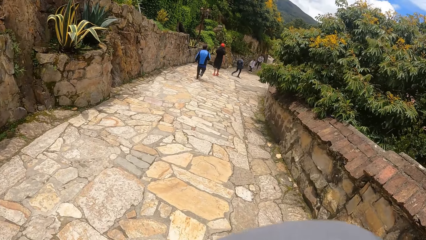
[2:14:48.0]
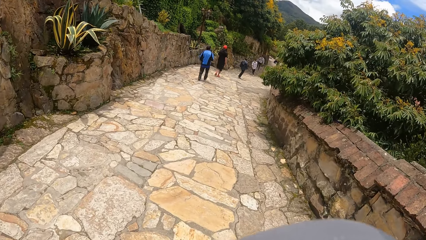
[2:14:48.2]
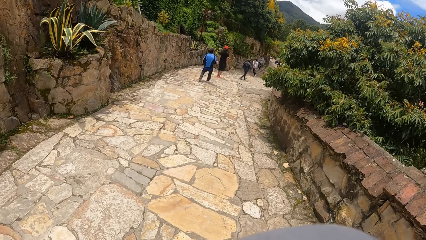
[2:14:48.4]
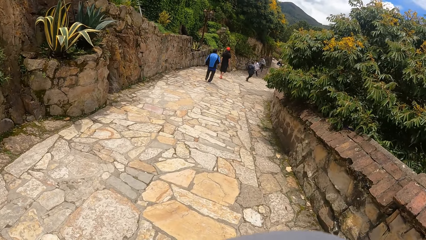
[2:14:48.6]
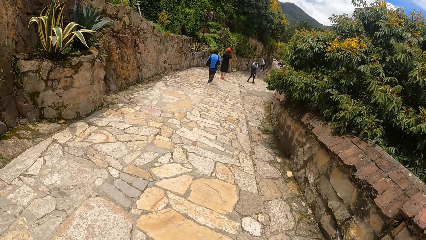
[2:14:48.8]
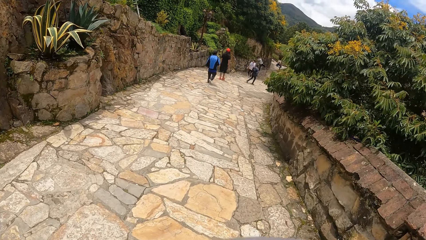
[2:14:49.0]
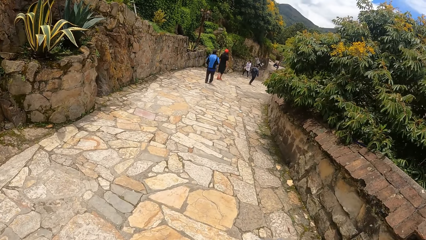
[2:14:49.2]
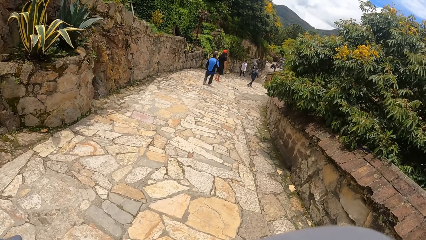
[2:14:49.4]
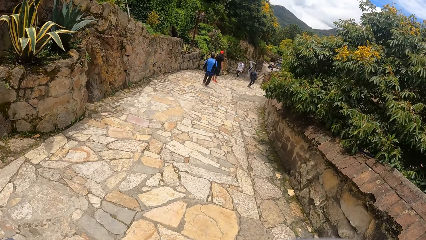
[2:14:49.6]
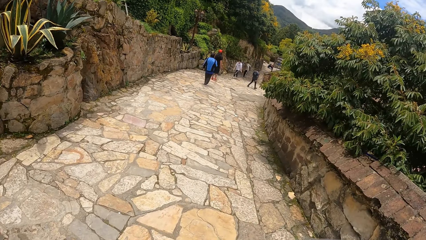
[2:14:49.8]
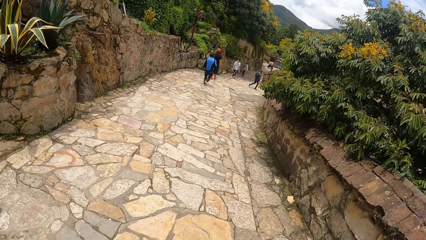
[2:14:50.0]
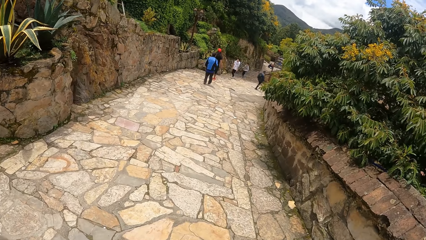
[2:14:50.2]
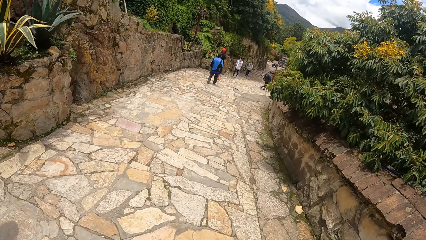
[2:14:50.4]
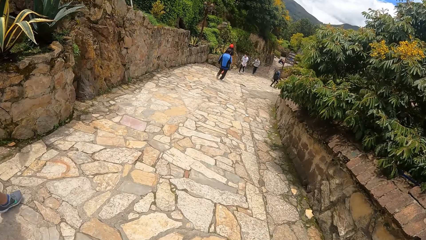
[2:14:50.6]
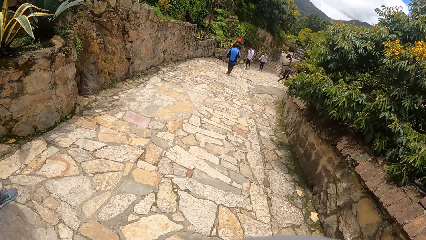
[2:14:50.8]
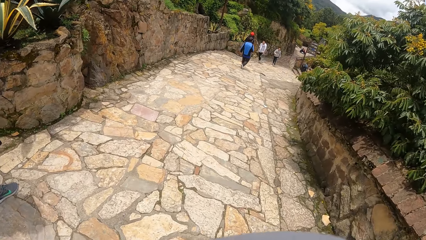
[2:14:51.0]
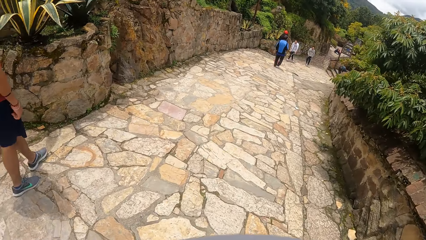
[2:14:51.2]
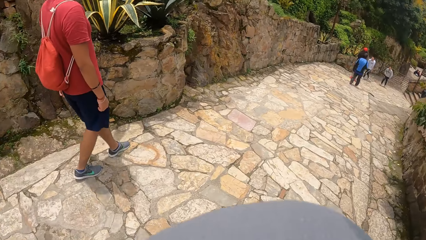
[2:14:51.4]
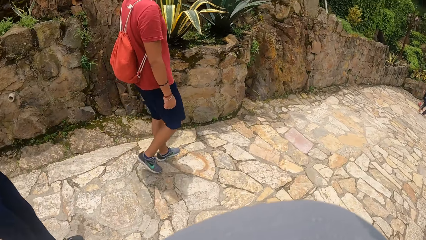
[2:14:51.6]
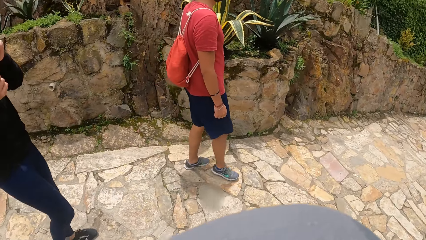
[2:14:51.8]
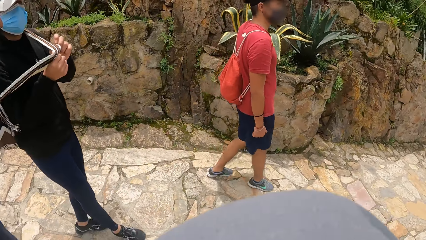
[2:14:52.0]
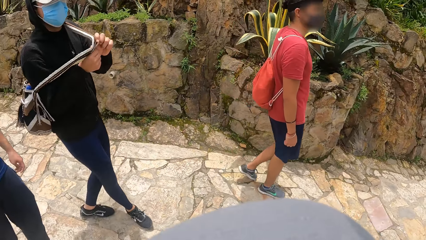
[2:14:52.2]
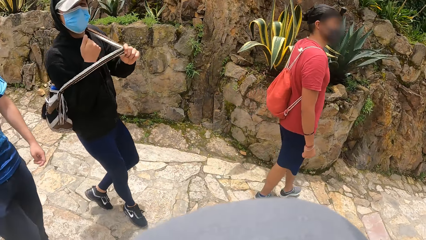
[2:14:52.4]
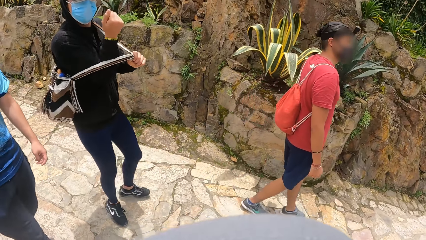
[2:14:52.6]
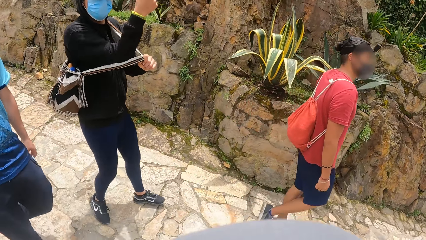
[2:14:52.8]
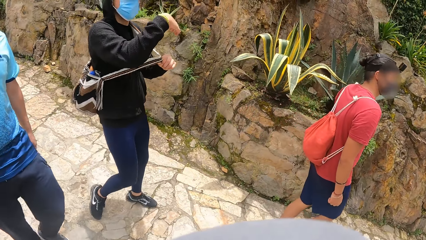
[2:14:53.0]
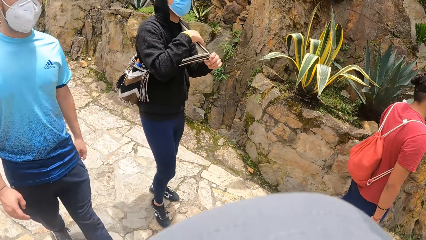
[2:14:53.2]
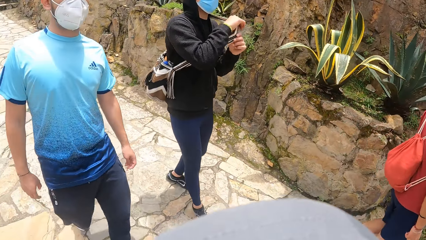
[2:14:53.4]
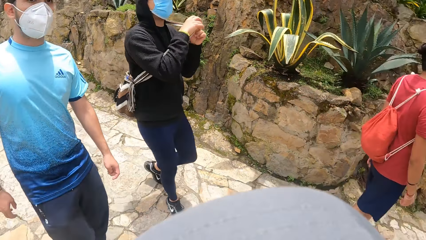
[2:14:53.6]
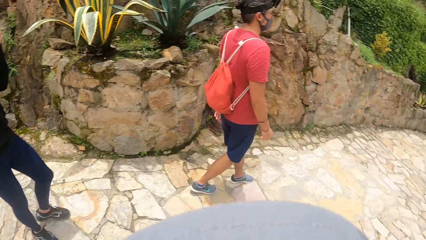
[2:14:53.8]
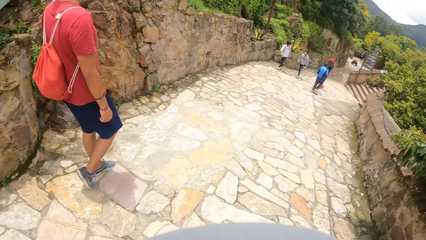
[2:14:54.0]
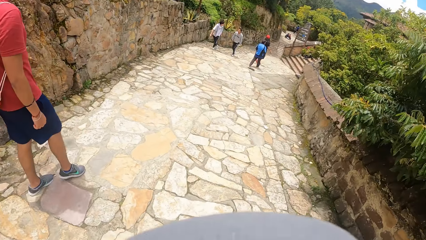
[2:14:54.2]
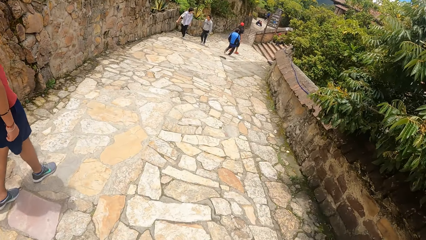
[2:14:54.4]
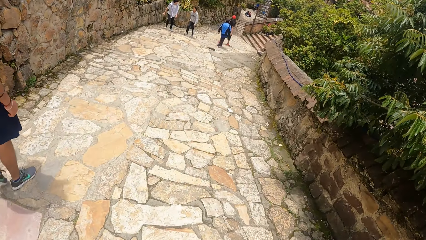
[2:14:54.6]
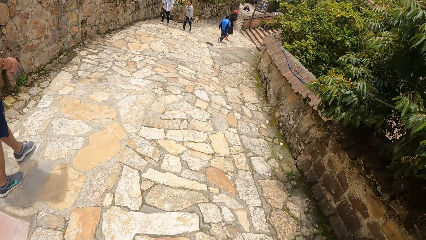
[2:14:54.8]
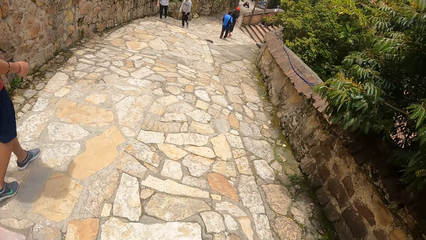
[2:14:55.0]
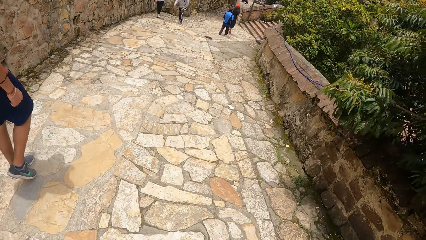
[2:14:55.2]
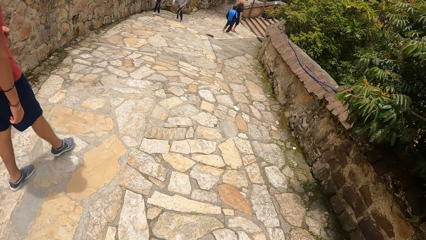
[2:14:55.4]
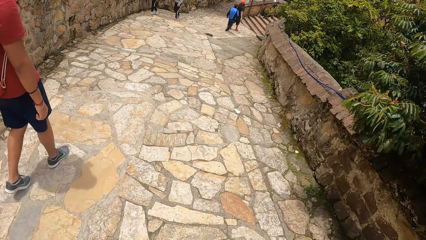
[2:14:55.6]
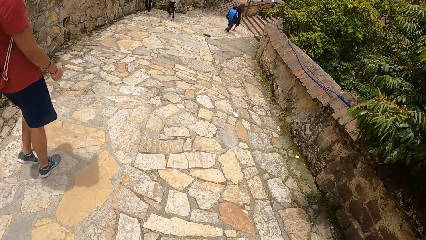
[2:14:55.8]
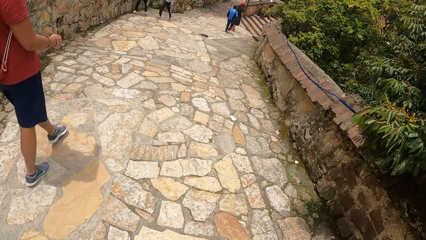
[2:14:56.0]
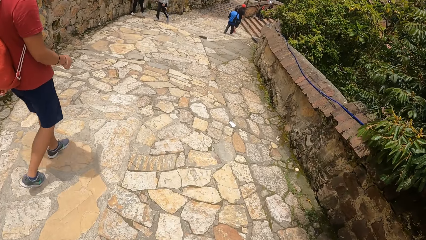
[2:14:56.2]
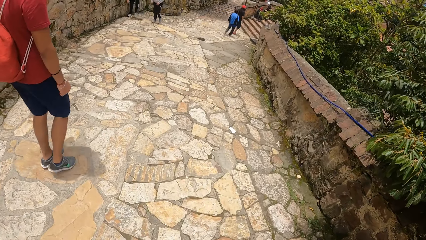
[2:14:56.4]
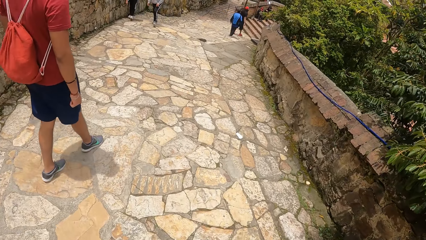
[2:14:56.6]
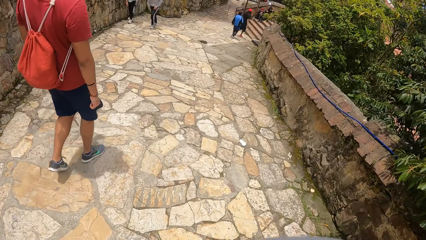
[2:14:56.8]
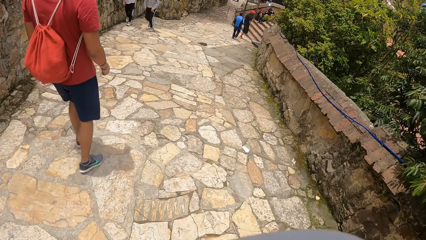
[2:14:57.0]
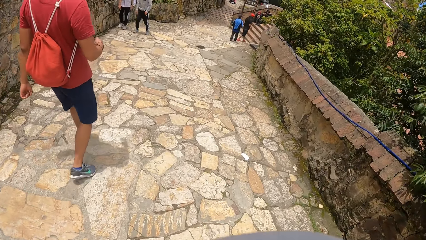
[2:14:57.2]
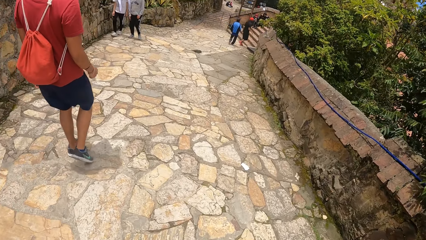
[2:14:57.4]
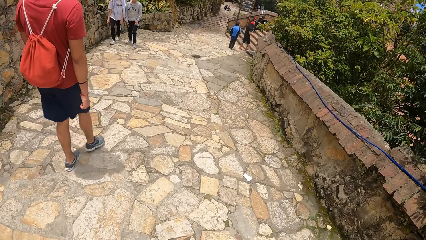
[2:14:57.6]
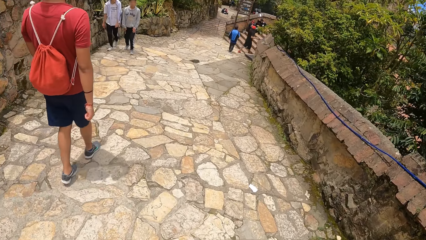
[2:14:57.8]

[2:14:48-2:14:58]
The man adjusts a bag with both hands.

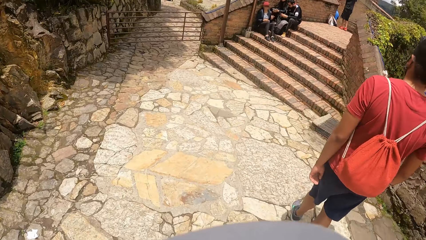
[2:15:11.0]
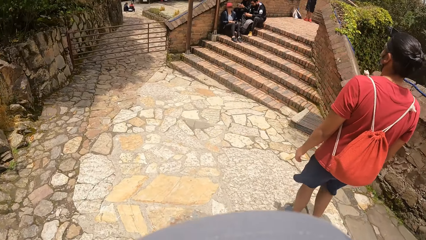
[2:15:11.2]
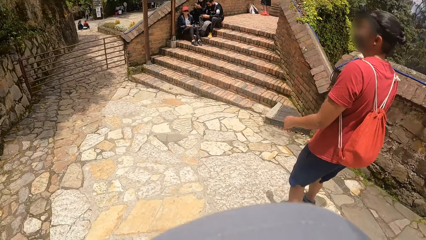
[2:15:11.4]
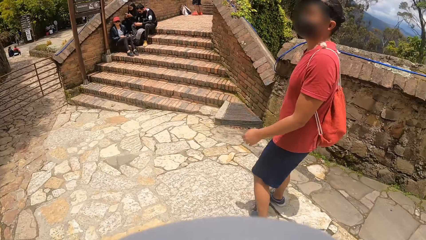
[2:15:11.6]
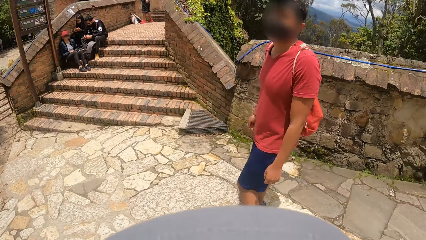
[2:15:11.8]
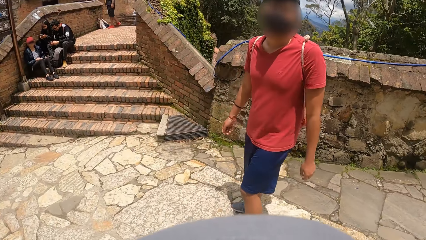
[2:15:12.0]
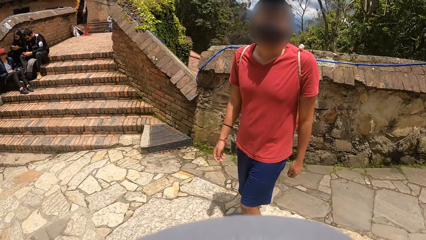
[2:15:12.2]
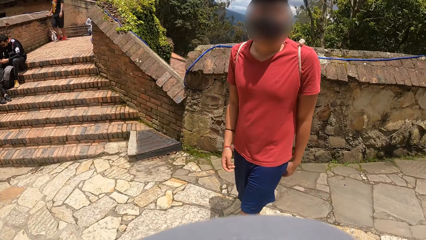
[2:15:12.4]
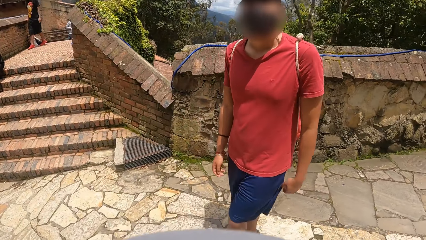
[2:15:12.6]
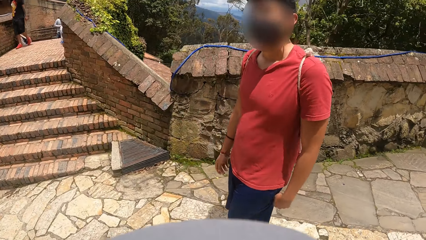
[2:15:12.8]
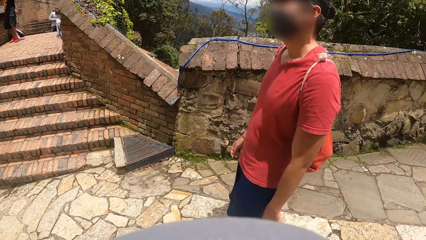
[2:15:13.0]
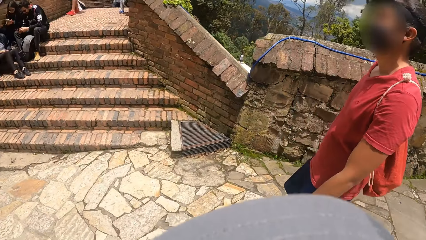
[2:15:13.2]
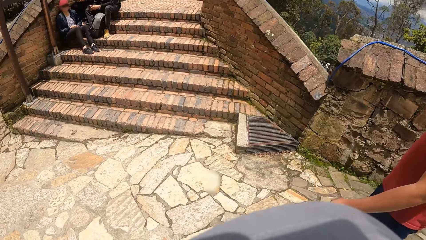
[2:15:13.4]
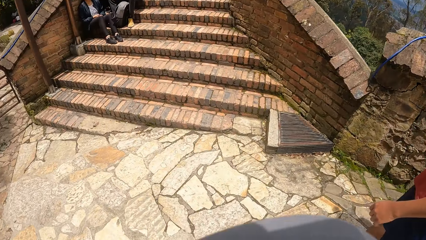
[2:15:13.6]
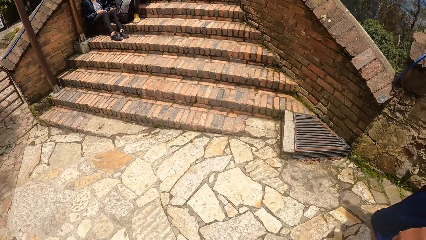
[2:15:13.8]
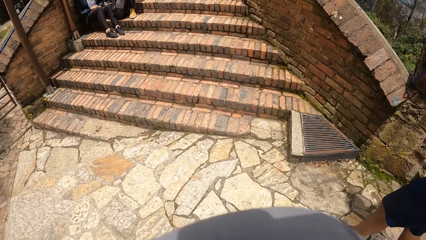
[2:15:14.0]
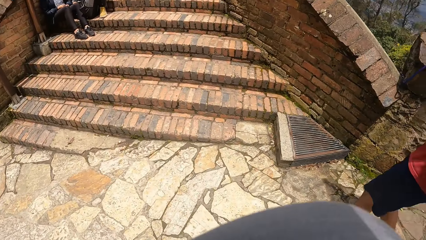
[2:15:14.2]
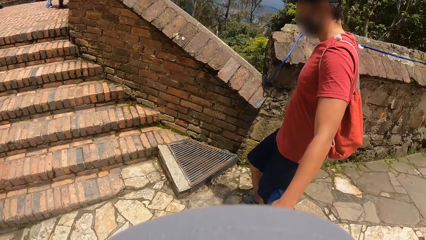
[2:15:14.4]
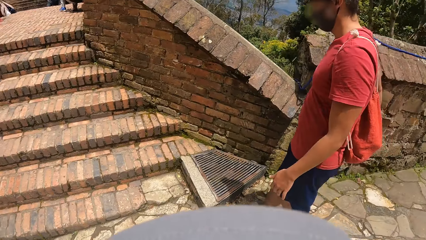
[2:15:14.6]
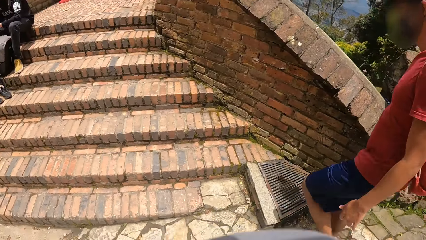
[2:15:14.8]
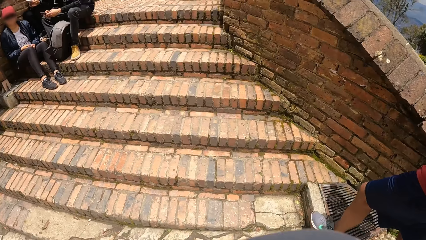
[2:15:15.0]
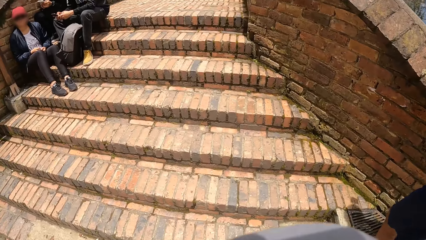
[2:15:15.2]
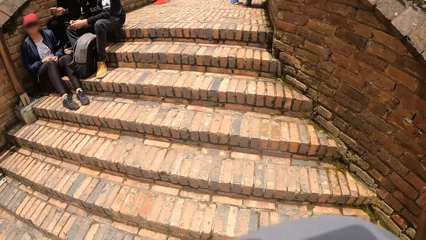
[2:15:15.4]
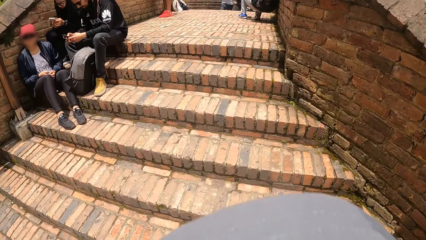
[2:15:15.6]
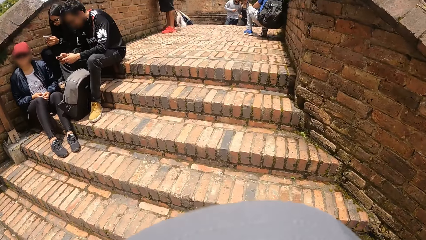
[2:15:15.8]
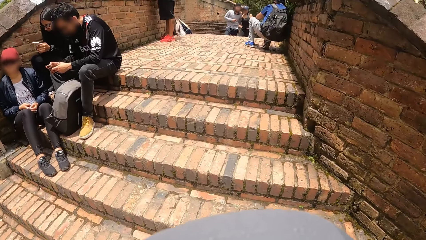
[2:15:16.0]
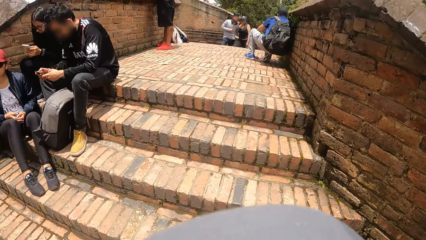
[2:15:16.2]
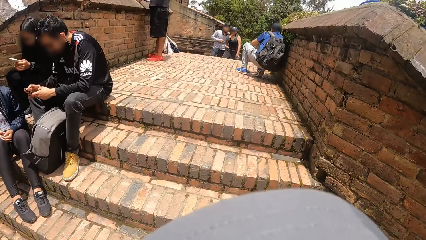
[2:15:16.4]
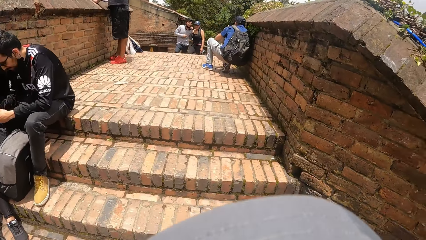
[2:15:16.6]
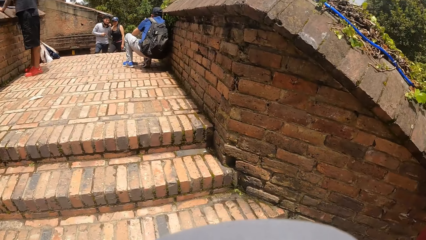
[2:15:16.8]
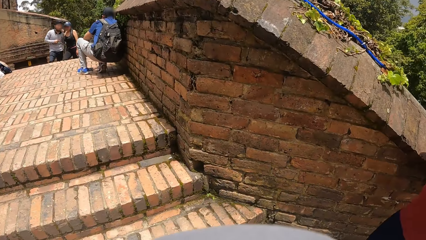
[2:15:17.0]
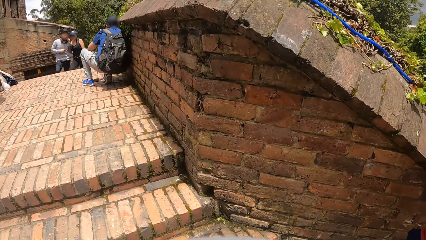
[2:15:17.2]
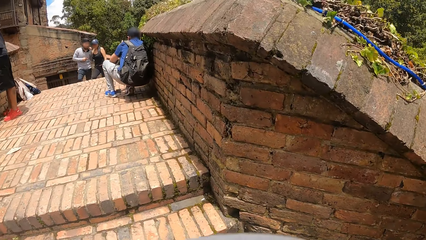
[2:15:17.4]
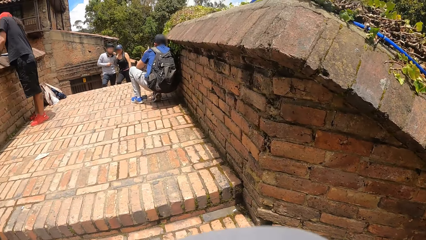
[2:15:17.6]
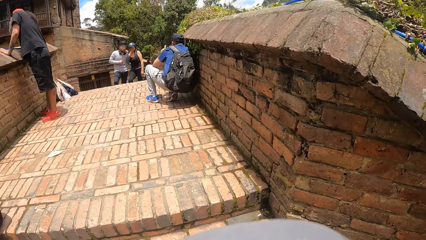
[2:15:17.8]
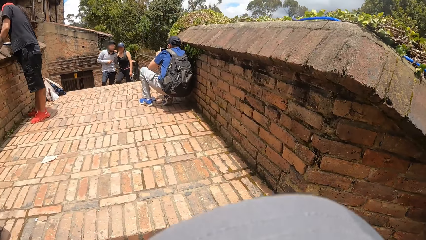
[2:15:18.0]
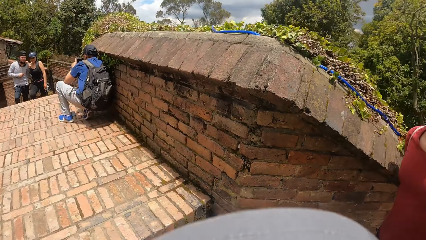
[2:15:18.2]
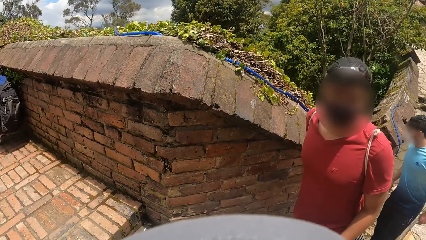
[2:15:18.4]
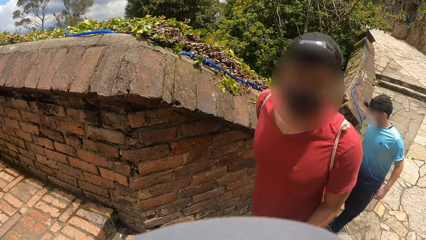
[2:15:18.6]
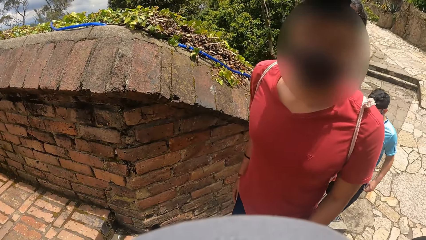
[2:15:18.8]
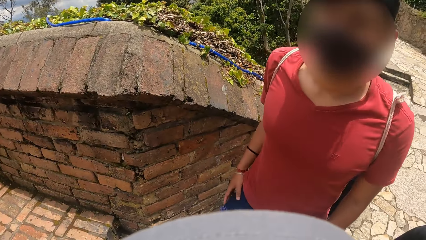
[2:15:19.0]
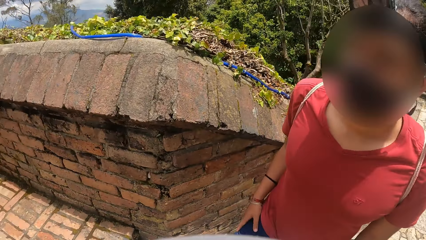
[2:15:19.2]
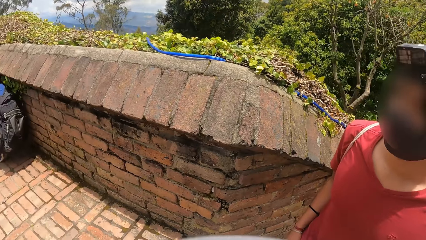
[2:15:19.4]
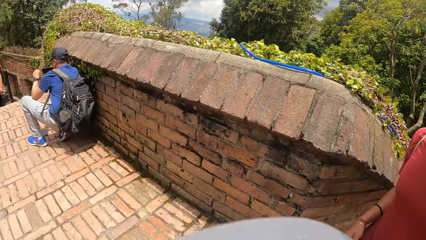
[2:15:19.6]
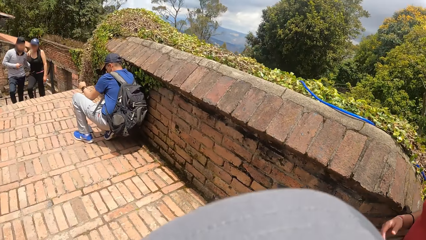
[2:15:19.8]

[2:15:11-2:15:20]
A male conversed with the camera wearer. The camera wearer walks along the pavement.
